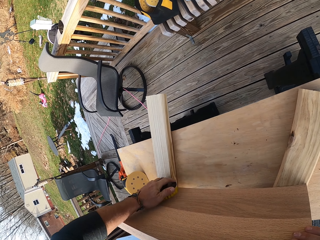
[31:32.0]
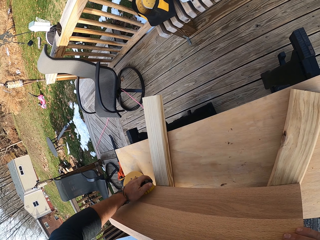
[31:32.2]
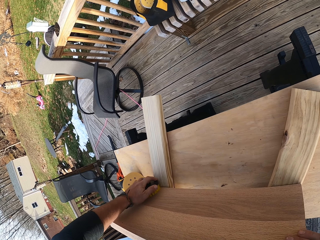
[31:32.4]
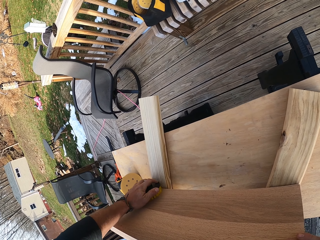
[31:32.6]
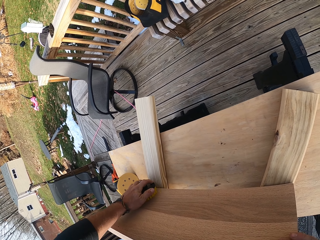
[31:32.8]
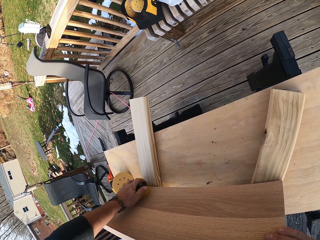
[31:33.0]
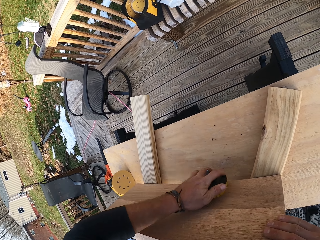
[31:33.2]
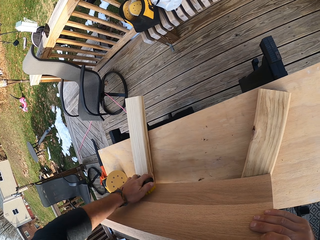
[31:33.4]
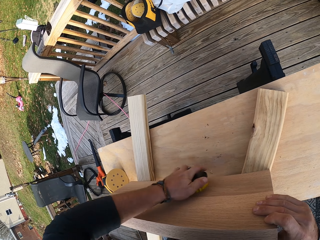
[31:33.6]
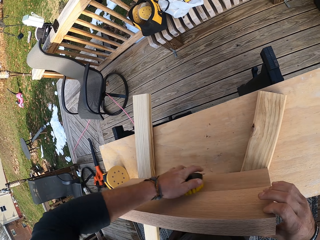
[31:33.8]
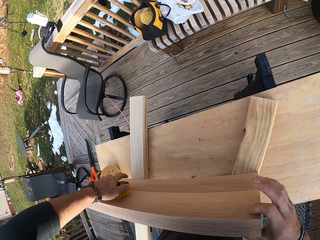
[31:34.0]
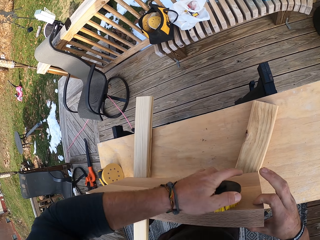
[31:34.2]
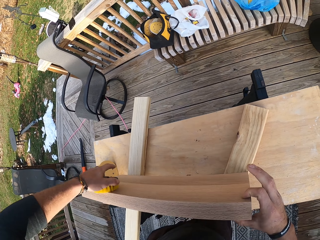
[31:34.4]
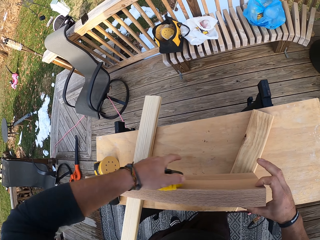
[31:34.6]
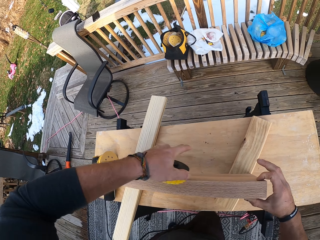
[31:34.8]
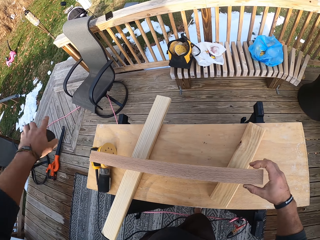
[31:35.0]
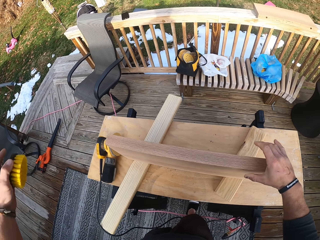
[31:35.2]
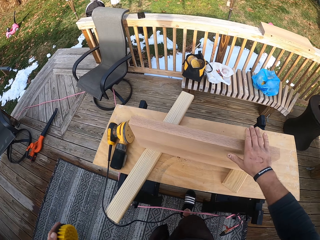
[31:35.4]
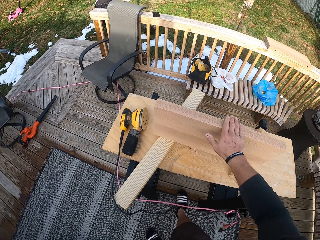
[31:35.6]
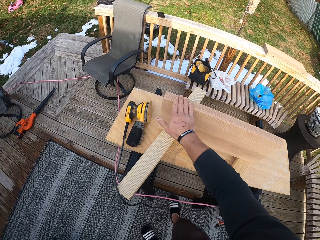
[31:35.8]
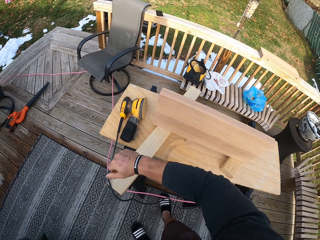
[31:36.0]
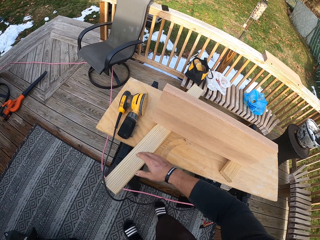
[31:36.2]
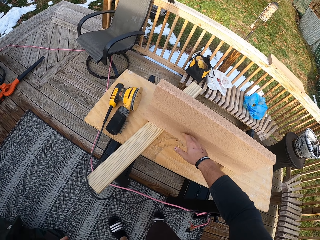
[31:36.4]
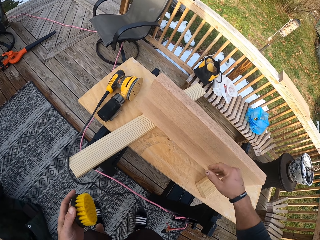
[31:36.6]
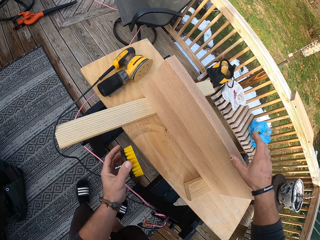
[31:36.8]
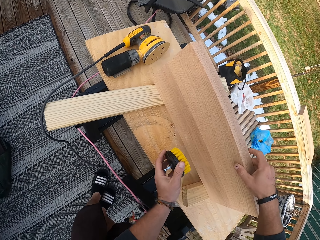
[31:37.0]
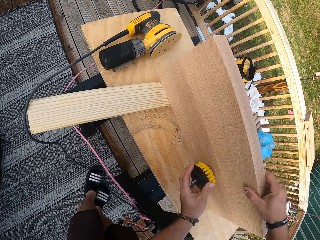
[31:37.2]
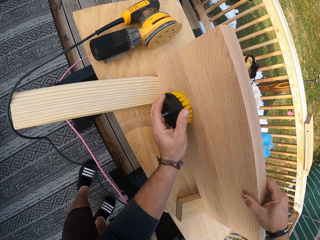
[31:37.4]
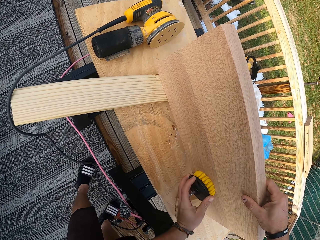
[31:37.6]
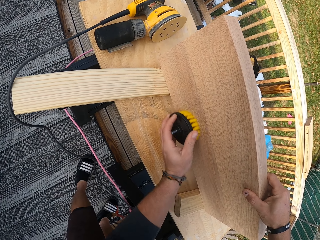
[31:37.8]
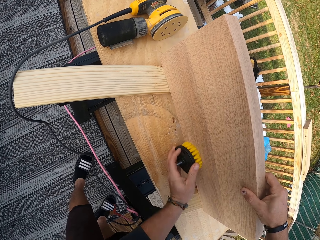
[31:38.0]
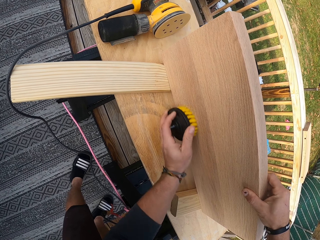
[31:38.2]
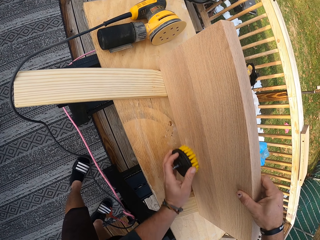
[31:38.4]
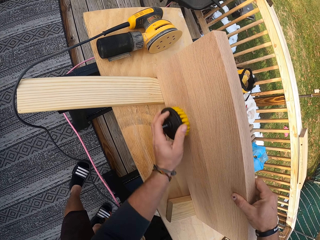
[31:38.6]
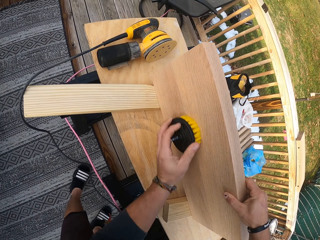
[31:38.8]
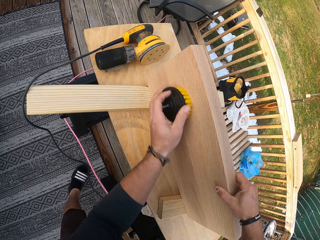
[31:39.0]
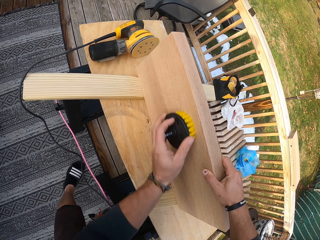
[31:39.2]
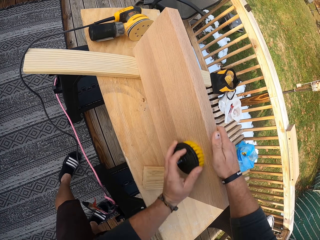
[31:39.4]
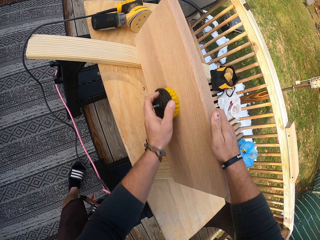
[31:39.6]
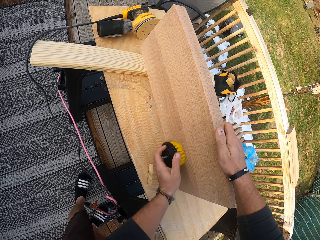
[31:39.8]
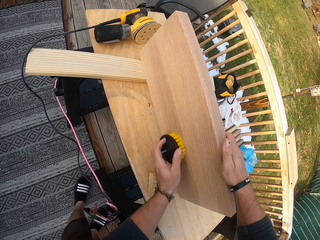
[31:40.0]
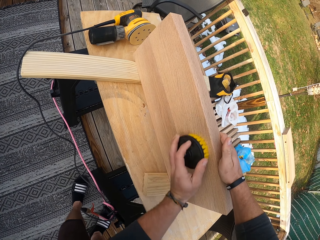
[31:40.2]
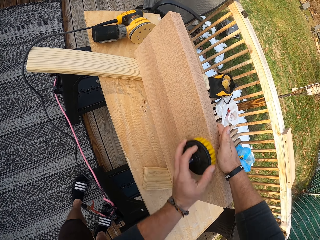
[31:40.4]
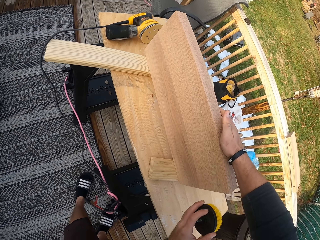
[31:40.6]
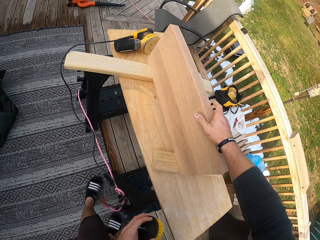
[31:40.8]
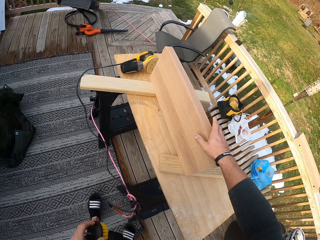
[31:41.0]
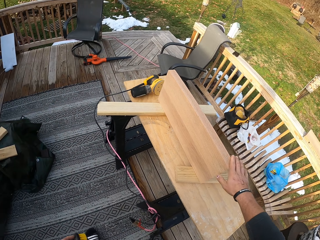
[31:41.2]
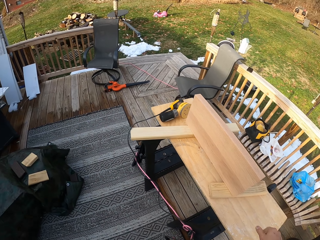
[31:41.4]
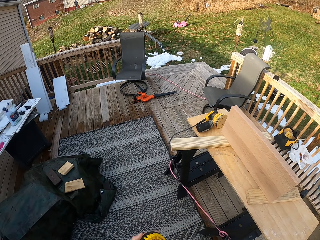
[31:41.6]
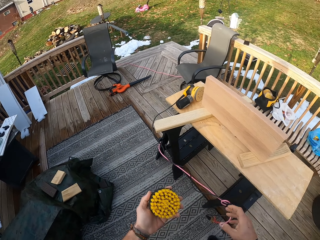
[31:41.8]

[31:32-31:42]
The camera wearer slides his right hand on the wooden piece. He holds the wooden piece on the workbench with his right hand. He brushes the wooden piece on the workbench with the brush in his left hand.

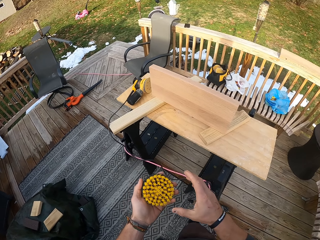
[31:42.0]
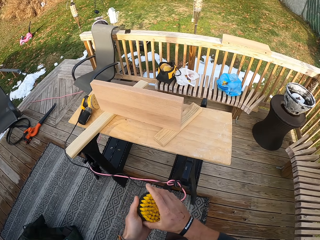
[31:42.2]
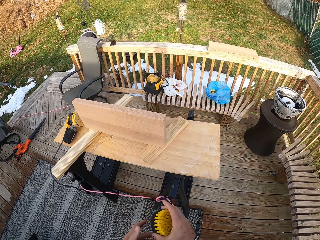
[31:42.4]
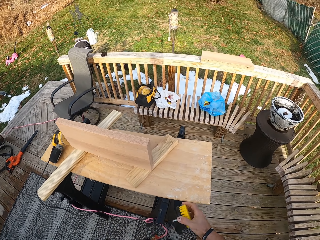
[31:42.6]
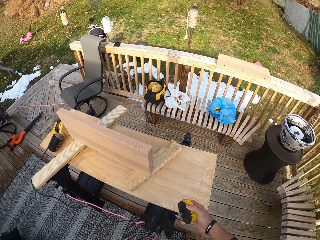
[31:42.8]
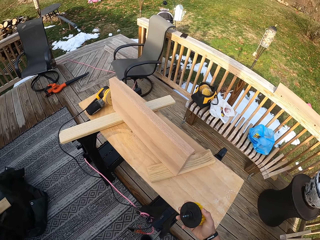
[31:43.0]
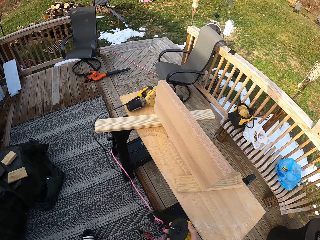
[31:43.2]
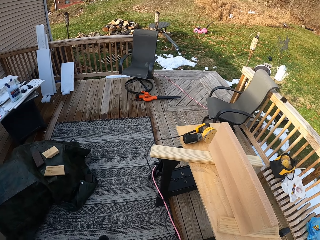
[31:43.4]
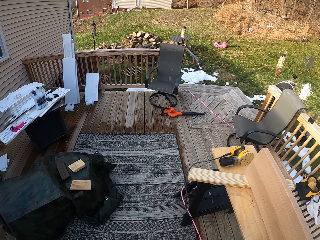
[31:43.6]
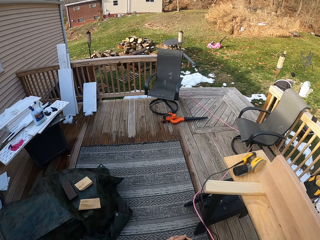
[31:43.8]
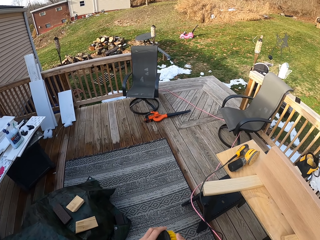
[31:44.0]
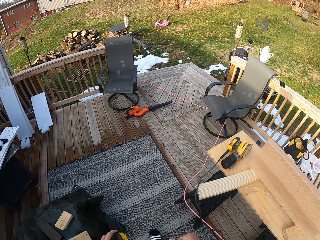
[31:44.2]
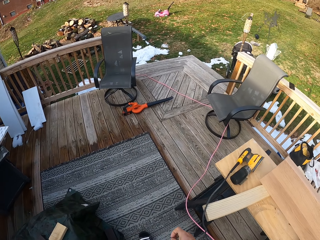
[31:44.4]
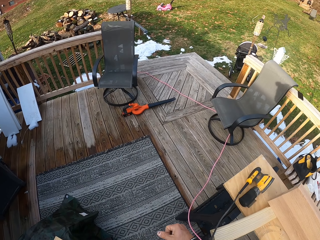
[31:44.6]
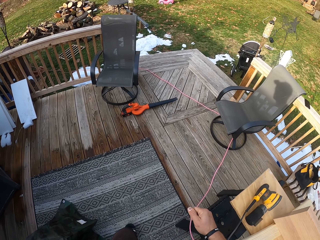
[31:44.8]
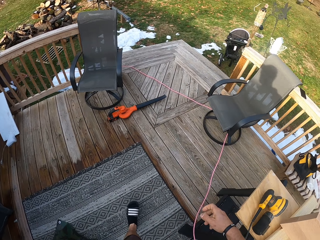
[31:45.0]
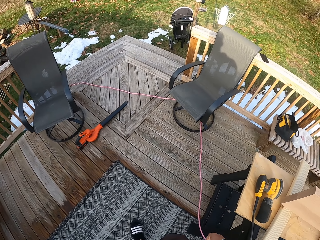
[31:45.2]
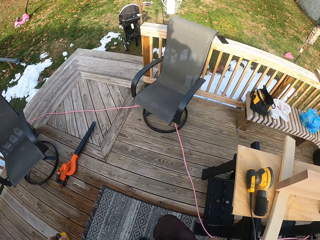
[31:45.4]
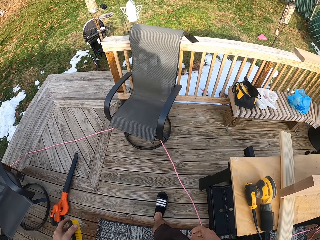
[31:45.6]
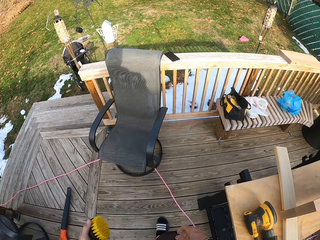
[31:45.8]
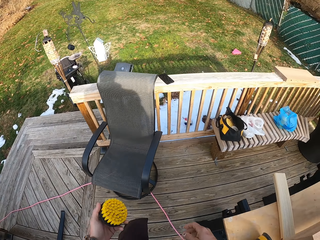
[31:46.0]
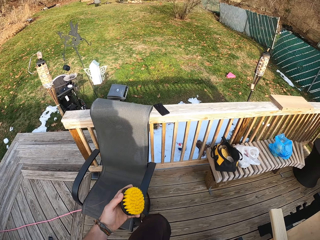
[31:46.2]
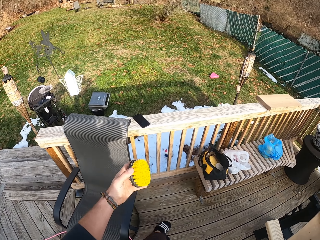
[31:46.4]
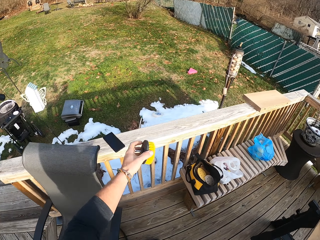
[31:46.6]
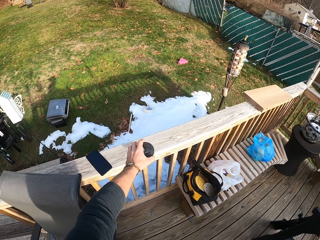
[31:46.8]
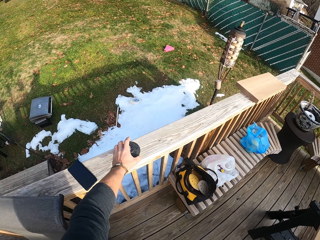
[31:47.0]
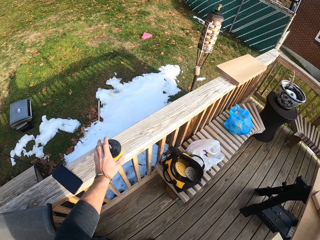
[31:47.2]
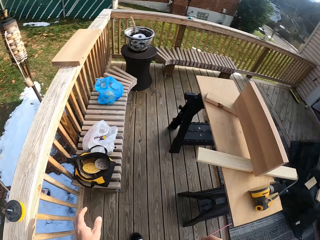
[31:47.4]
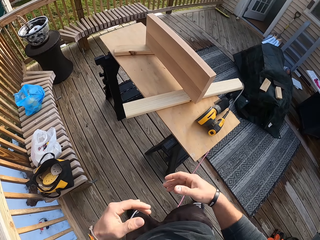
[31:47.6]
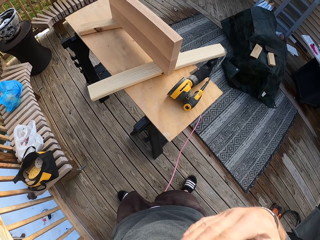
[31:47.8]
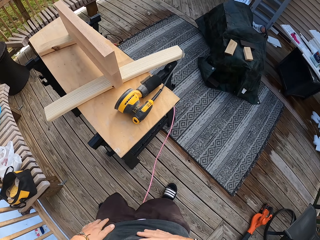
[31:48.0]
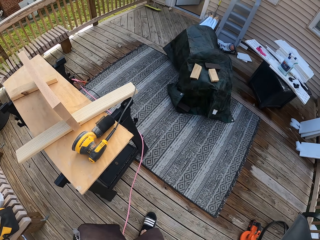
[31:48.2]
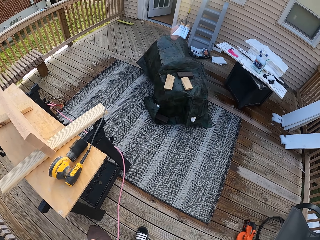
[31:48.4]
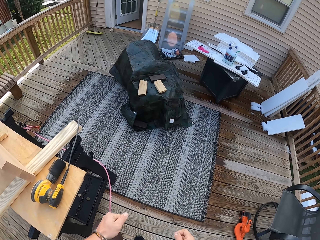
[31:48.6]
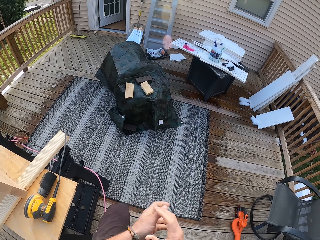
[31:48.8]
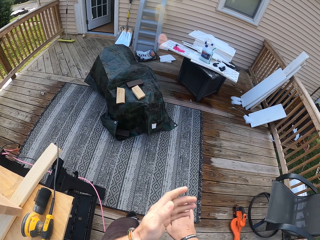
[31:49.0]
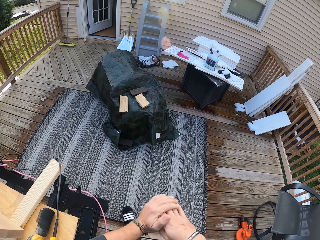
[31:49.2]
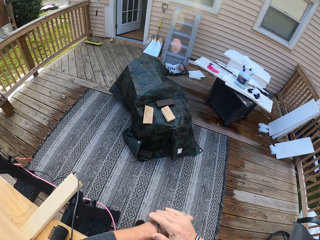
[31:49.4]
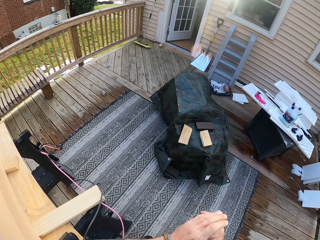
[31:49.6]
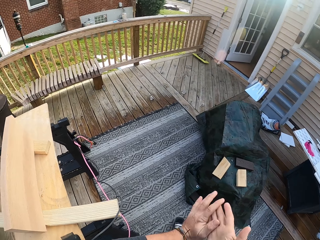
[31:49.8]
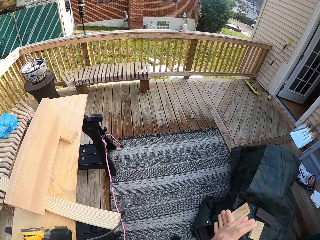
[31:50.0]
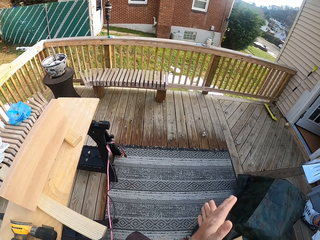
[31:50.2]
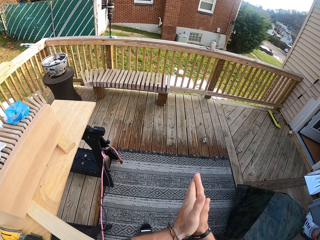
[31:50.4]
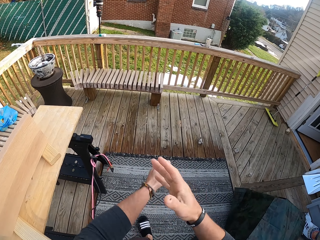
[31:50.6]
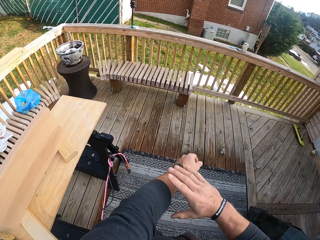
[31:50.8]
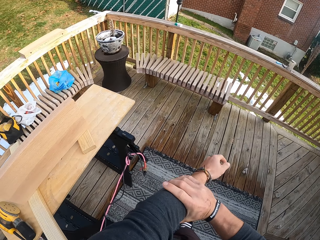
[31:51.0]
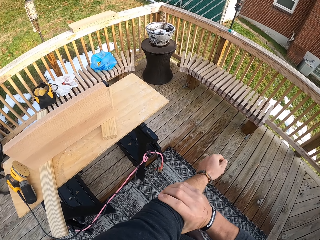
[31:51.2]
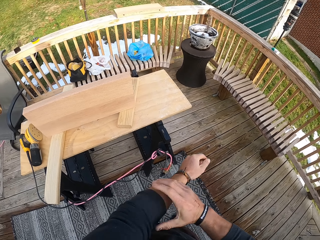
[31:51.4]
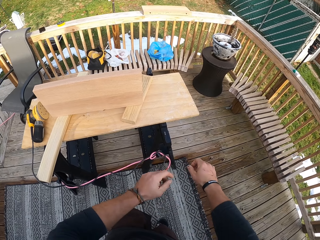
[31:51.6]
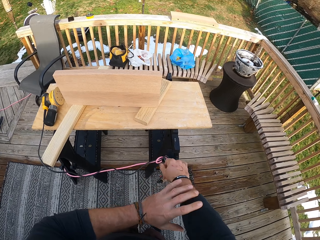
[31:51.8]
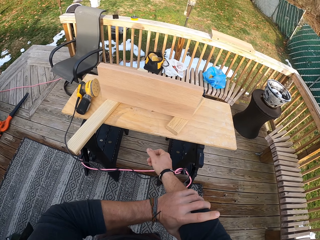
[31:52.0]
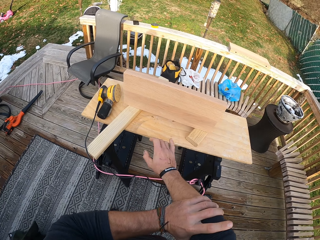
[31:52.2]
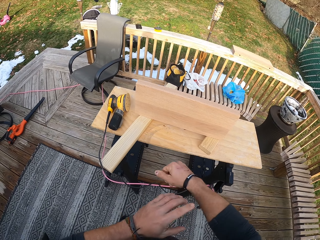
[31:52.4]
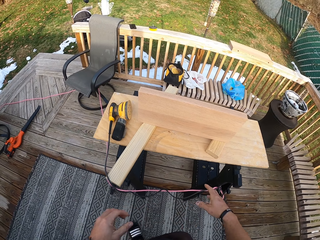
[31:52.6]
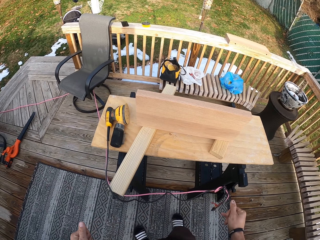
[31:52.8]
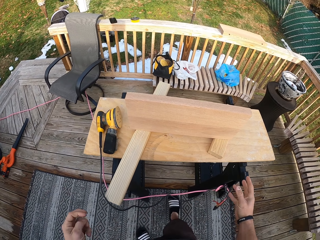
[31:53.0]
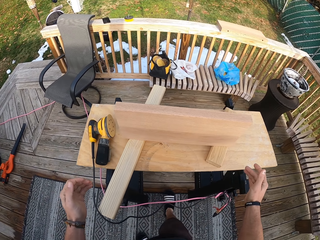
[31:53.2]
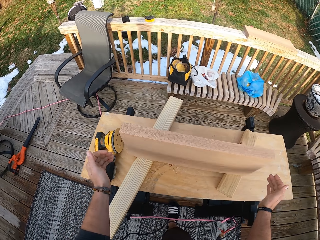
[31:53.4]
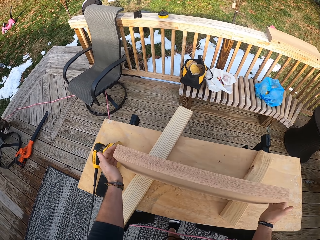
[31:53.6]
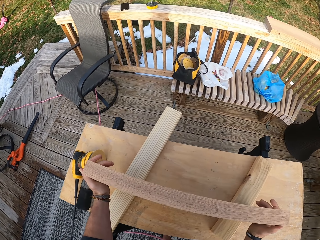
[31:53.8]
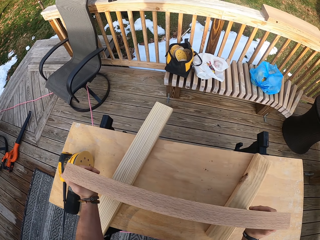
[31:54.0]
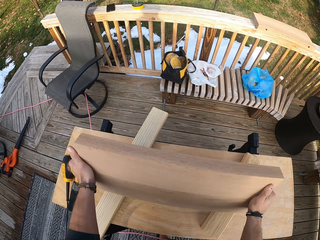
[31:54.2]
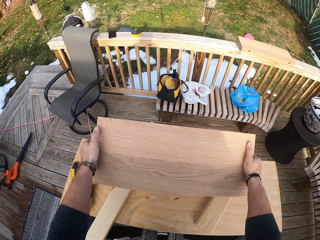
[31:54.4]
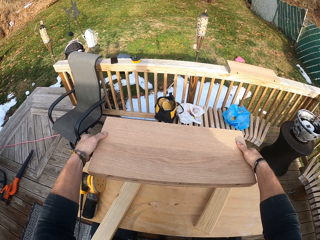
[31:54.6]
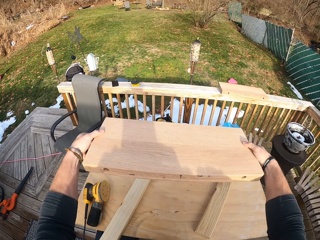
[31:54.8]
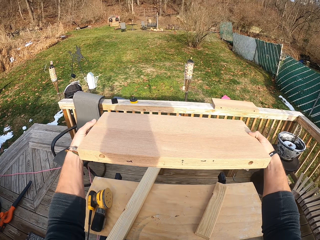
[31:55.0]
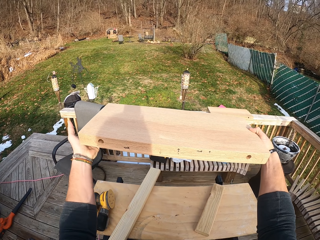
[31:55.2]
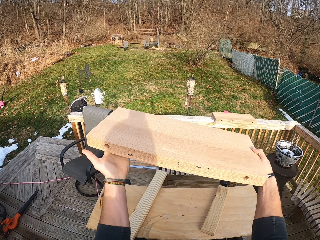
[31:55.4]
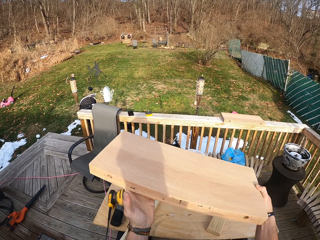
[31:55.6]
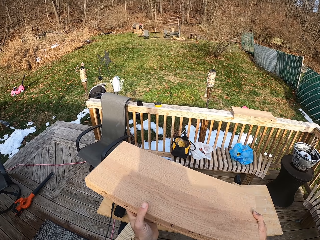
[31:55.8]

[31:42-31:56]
The camera wearer passes the brush in his left hand to his right hand. He walks to the other side. He passes the brush in his right hand to his left hand. He drops the brush from his left hand to a deck railing. He wipes his shirt with both hands. He rubs both hands together. He walks around and pulls the sweater sleeves up. He lifts the wood from the table with both hands.
